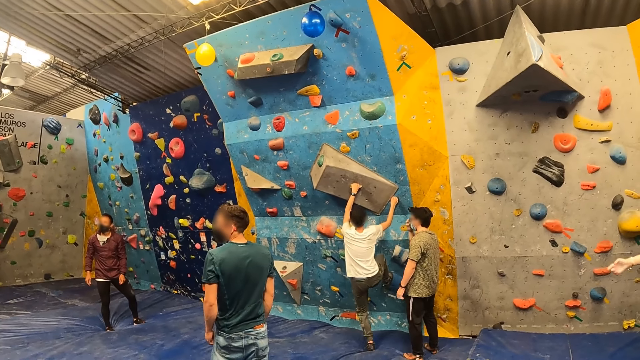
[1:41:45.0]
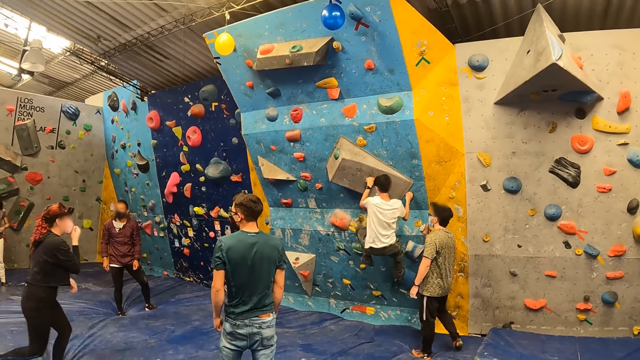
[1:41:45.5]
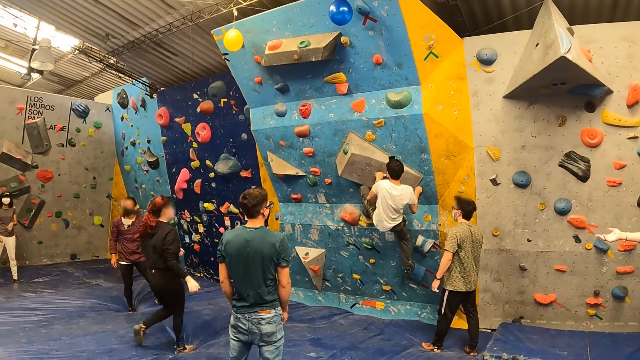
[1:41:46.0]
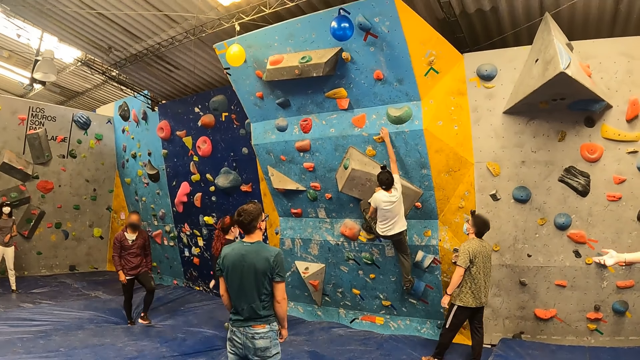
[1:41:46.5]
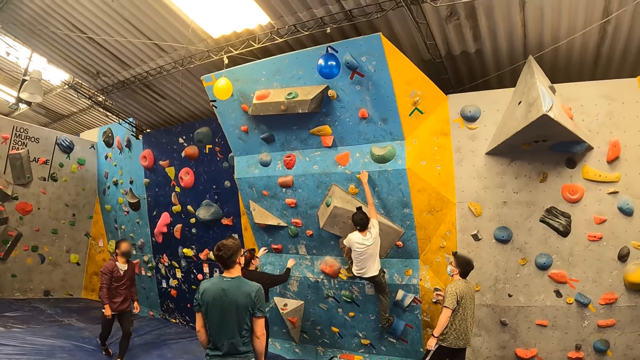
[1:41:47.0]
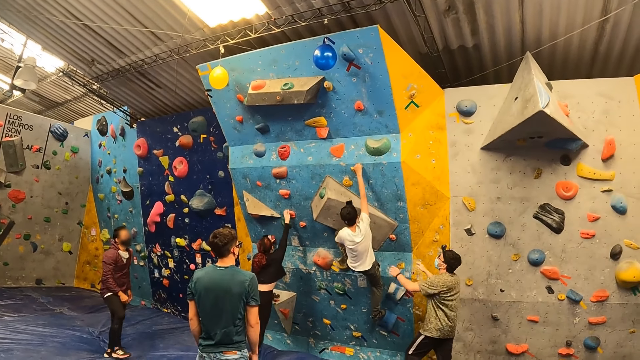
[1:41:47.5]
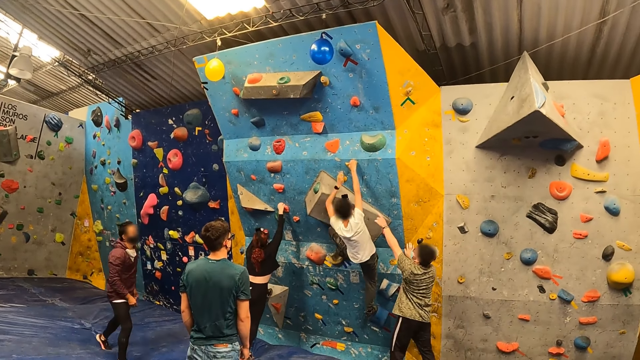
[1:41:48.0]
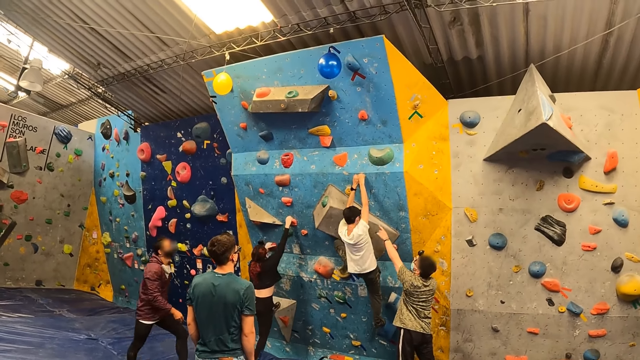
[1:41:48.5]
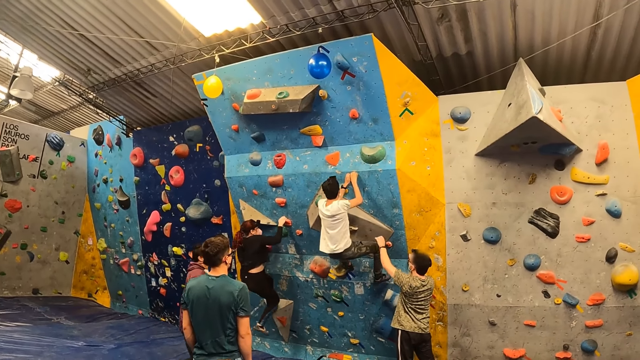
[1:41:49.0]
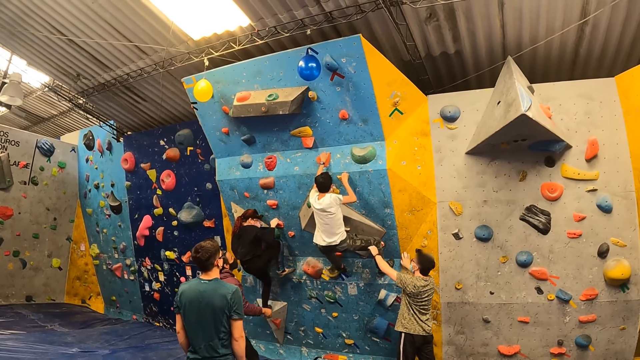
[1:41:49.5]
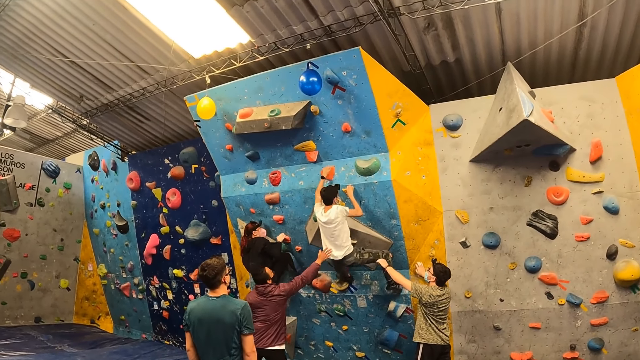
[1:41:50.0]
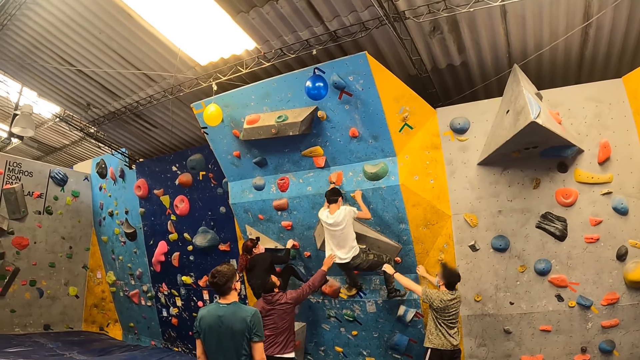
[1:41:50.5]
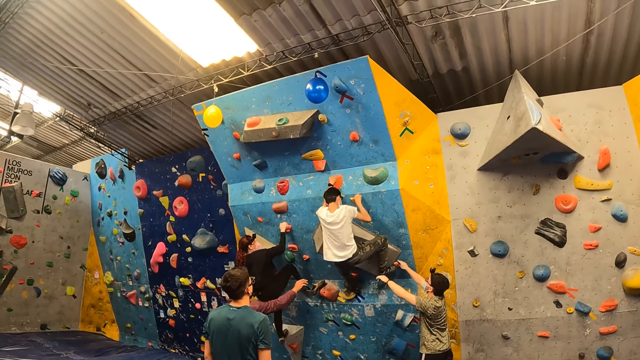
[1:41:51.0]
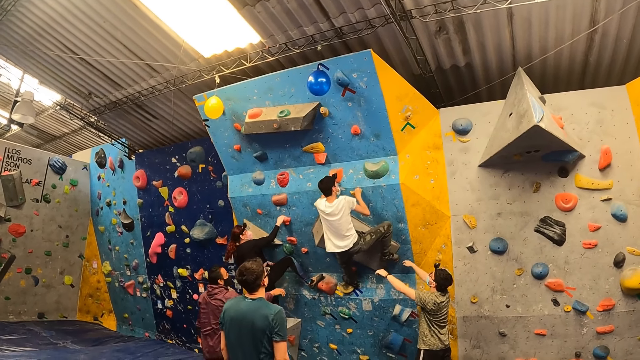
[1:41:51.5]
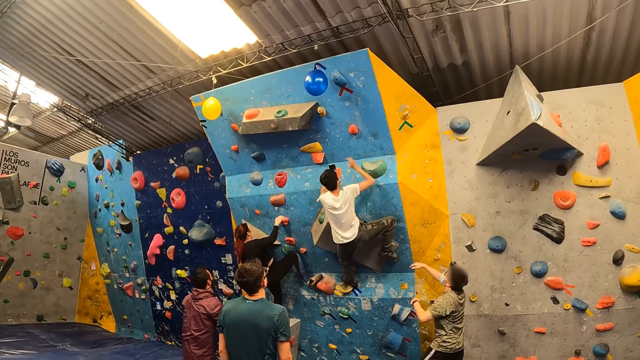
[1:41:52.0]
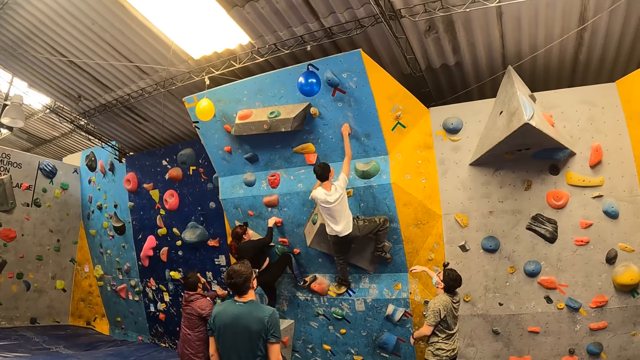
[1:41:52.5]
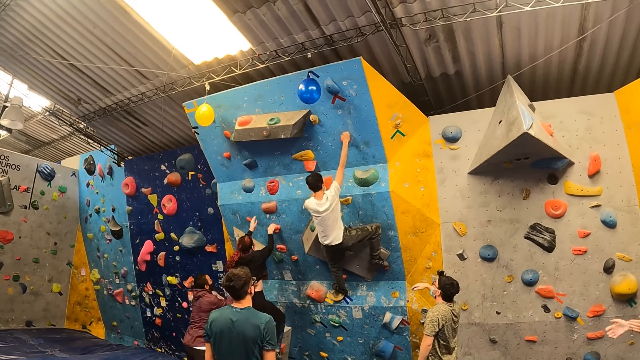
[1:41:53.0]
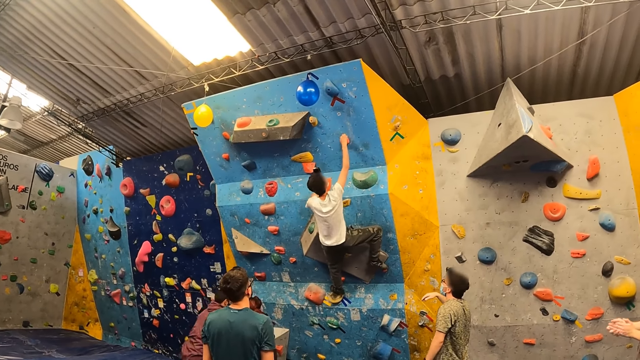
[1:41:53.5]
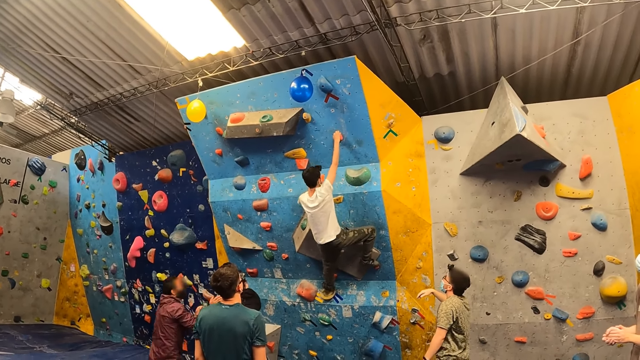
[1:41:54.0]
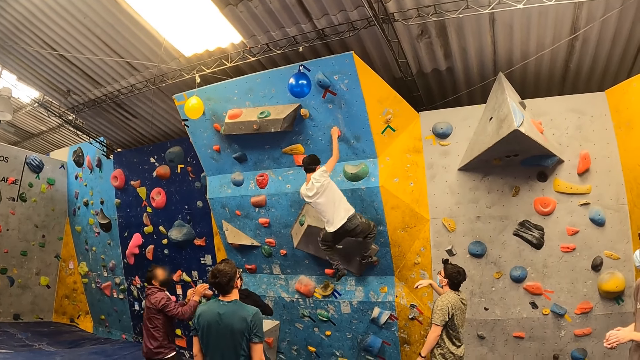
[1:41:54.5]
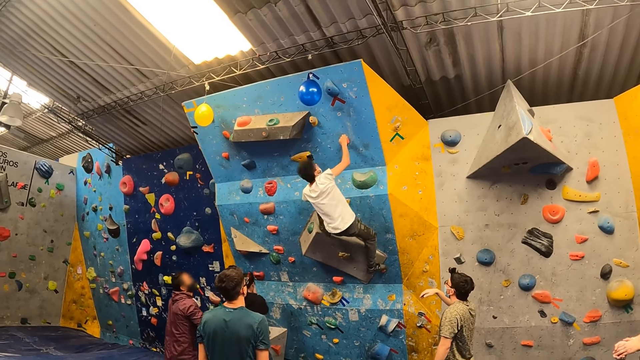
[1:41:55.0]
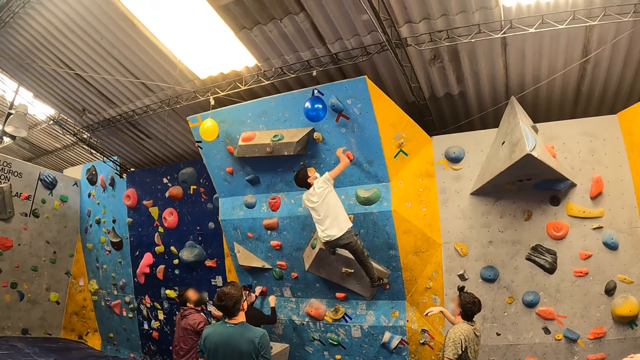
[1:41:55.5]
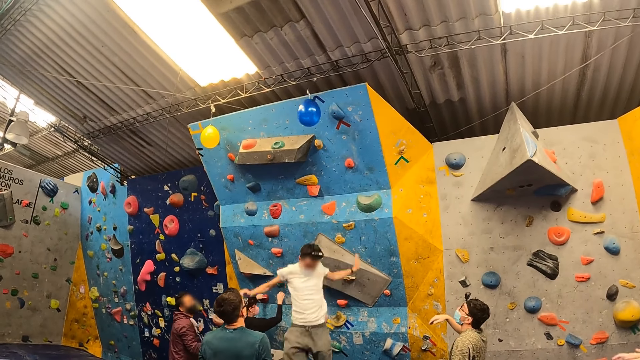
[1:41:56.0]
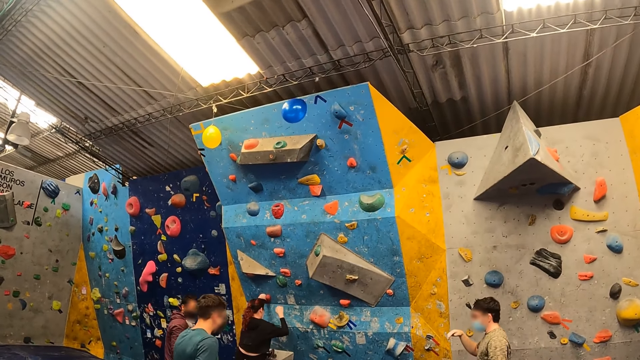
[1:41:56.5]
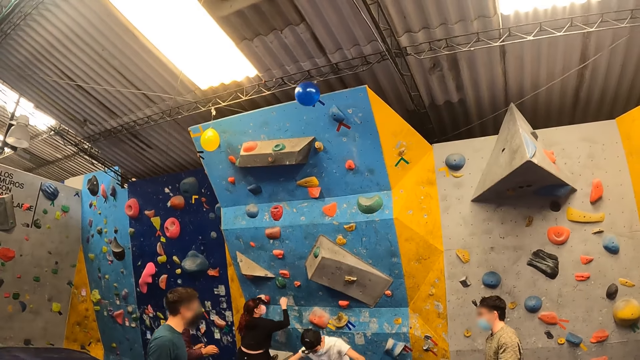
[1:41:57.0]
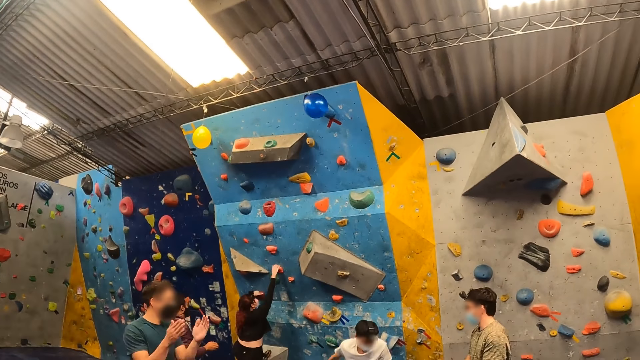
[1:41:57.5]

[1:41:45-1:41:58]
A man looks around a room. A lady walks around the room. The lady climbs up the wall. An instructor instructs another man up the wall. A third man pushes the second man on his back. The first man looks on the wall. The instructor instructs the lady up the wall. The lady falls from the wall. The lady jumps from the wall. The second man climbs on the wall. The second man hits a balloon with his right hand. The second man falls from the wall. The second man jumps from the wall.

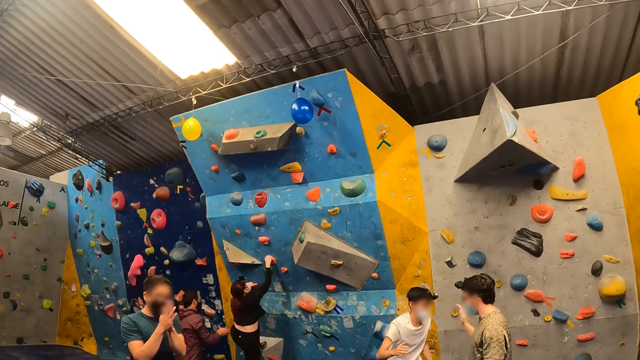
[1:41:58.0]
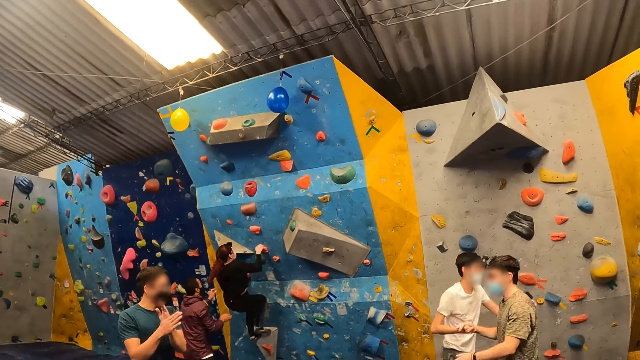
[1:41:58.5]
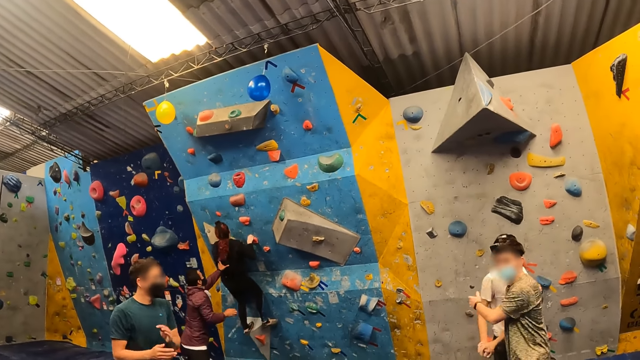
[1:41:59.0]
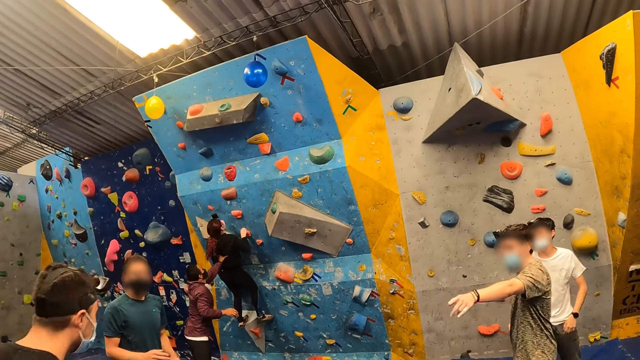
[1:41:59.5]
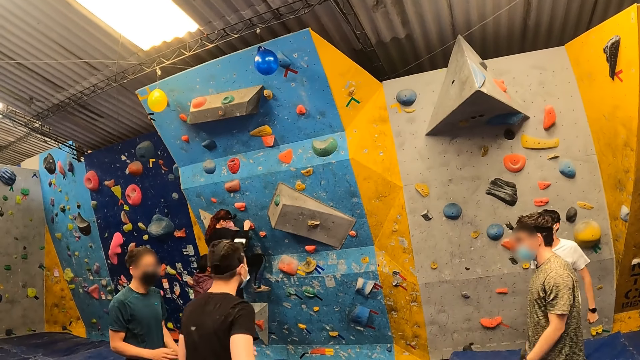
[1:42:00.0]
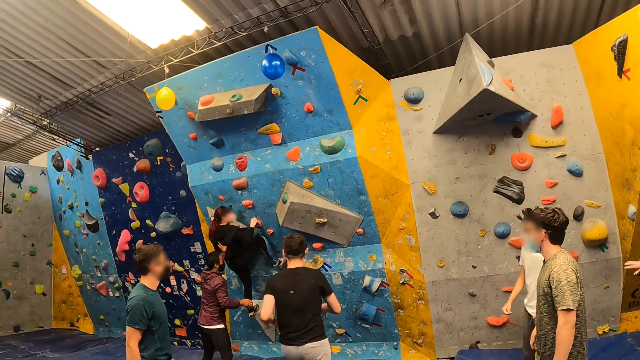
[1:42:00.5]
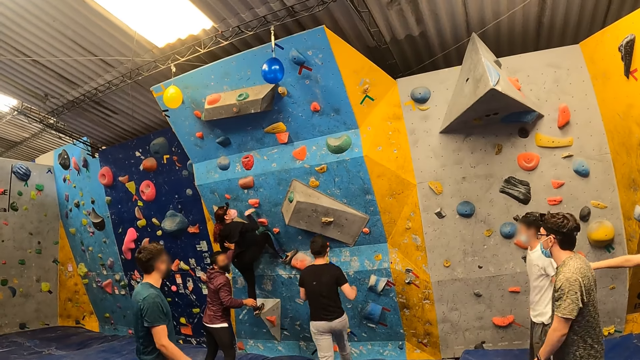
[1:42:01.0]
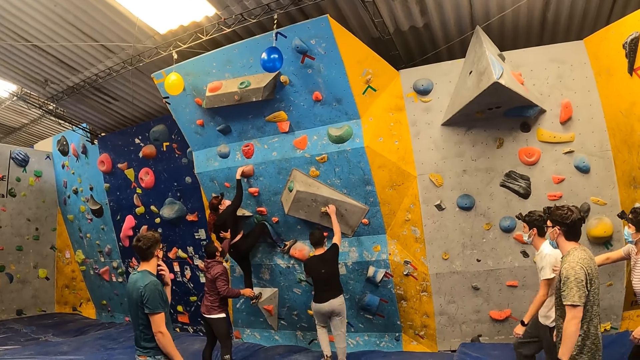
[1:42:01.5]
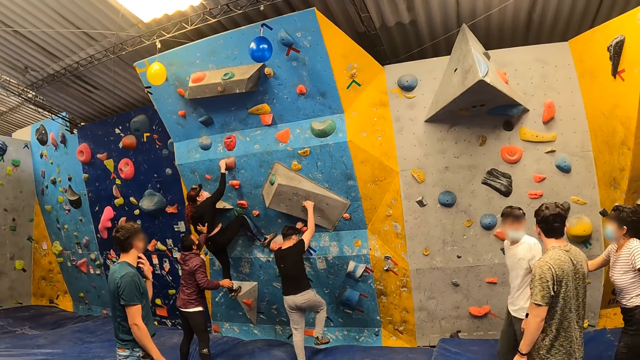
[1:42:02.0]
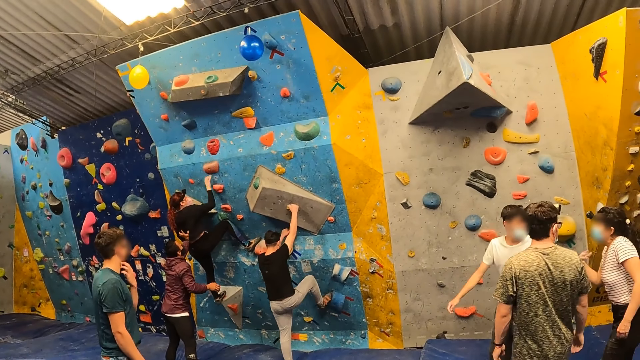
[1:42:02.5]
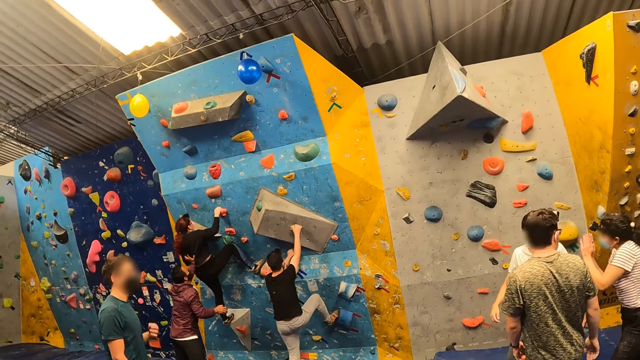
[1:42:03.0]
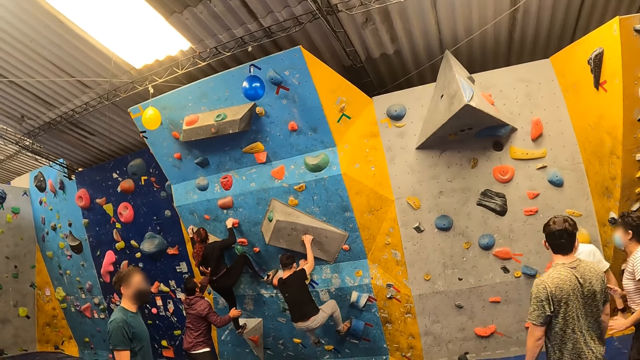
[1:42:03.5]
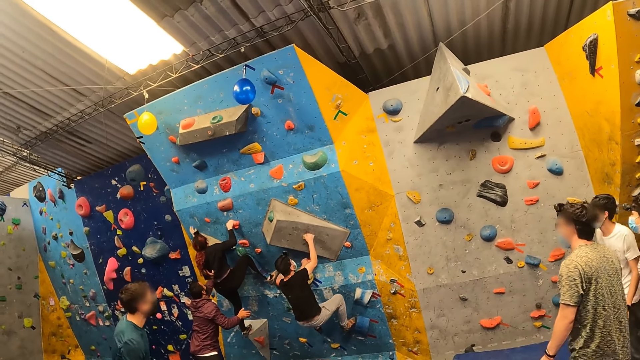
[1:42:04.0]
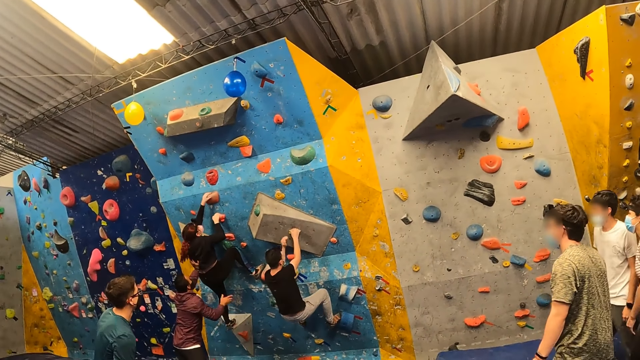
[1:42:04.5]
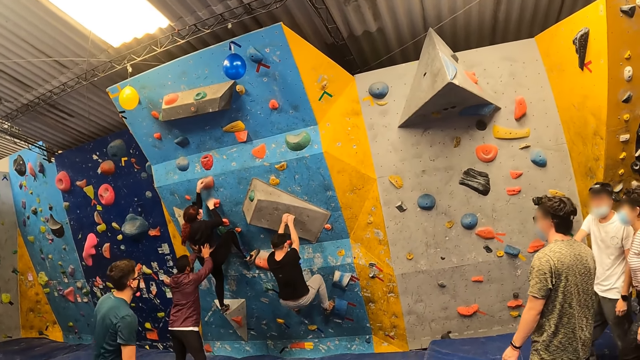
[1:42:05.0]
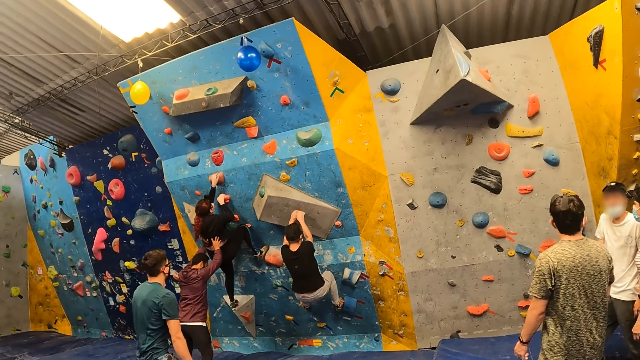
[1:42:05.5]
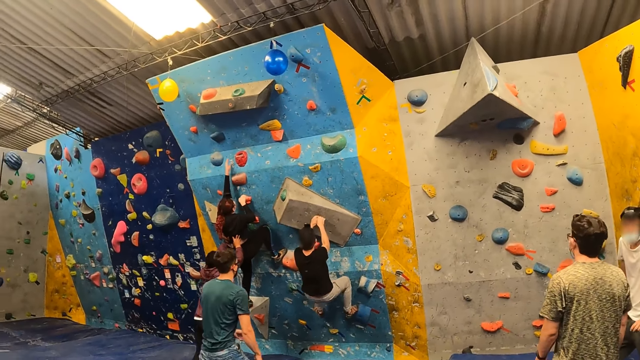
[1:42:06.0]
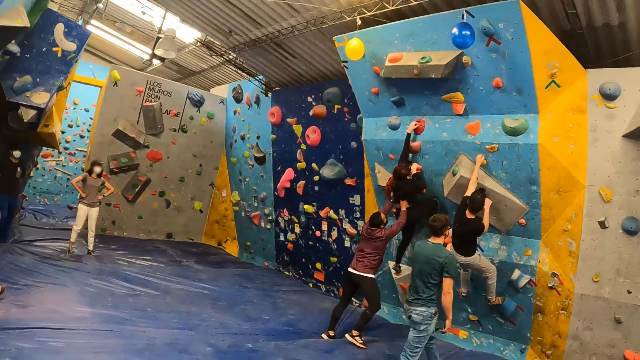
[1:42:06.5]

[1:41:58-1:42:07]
A man claps his hands. An instructor gives another man a high five with his right hand. Another instructor instructs a woman up the wall. The first instructor taps the second man on his shoulder with his left hand. A third man walks around a room. The third man climbs on a wall. A lady interacts with a fourth man. The camera wearer looks around the room. The third man climbs on the wall.
